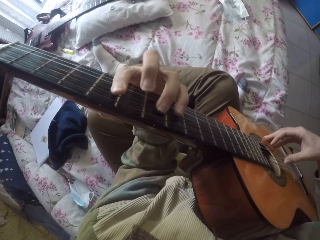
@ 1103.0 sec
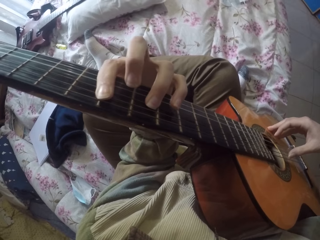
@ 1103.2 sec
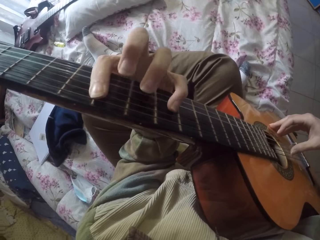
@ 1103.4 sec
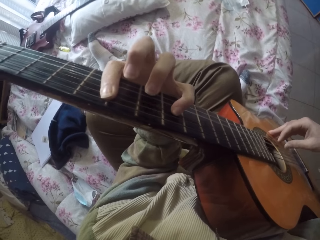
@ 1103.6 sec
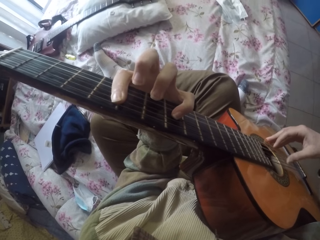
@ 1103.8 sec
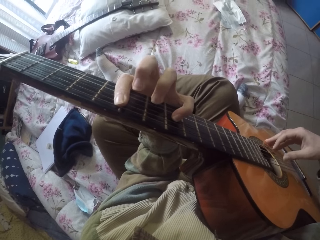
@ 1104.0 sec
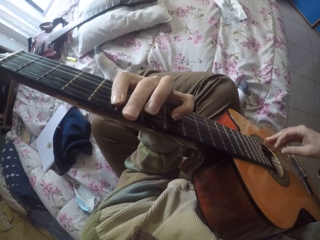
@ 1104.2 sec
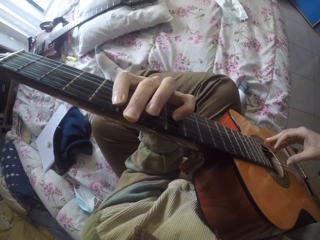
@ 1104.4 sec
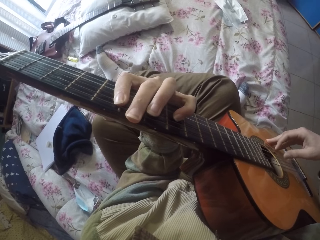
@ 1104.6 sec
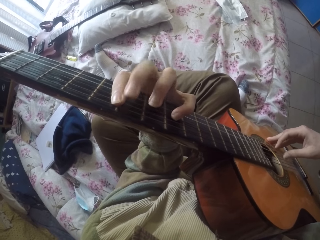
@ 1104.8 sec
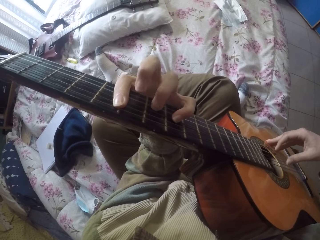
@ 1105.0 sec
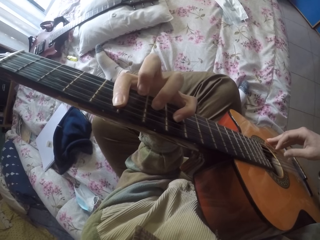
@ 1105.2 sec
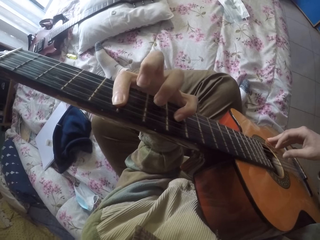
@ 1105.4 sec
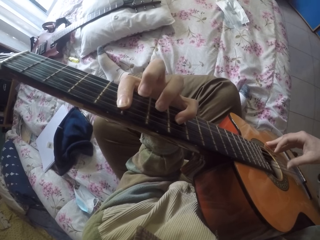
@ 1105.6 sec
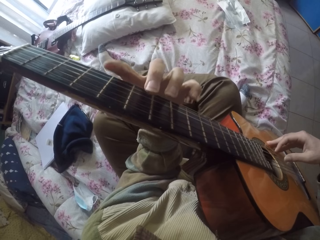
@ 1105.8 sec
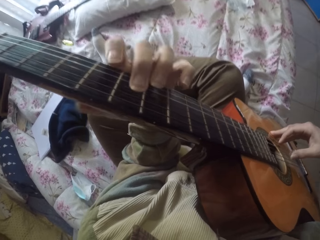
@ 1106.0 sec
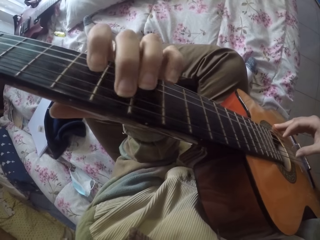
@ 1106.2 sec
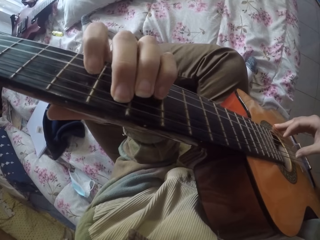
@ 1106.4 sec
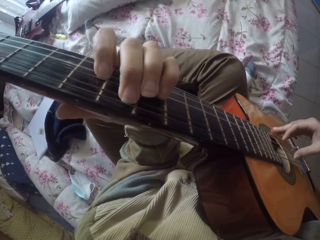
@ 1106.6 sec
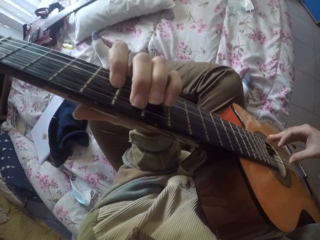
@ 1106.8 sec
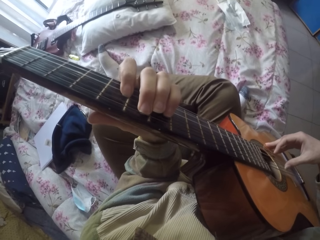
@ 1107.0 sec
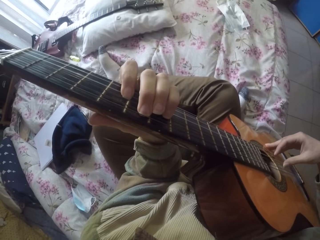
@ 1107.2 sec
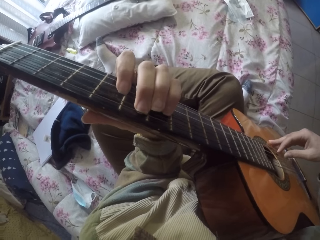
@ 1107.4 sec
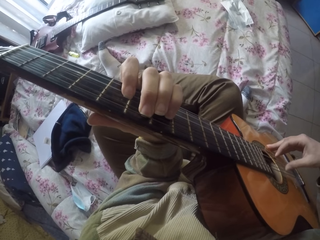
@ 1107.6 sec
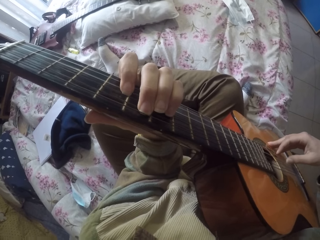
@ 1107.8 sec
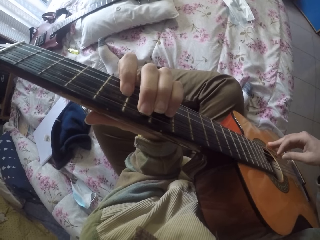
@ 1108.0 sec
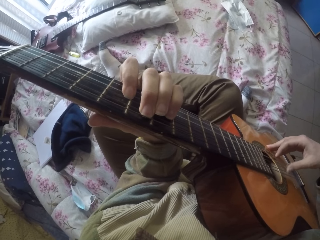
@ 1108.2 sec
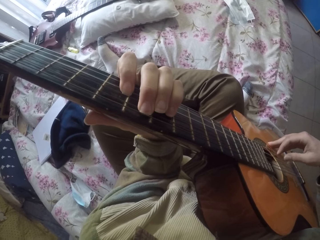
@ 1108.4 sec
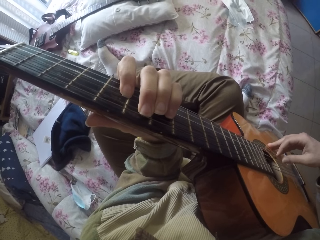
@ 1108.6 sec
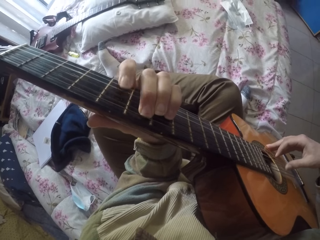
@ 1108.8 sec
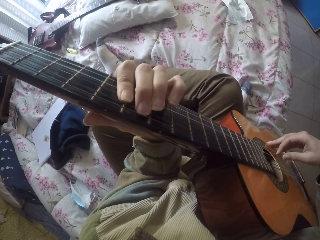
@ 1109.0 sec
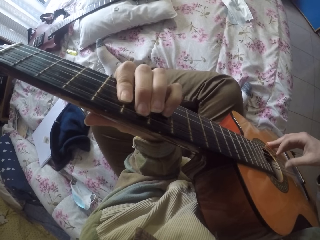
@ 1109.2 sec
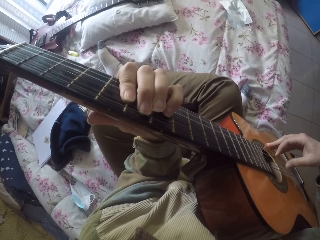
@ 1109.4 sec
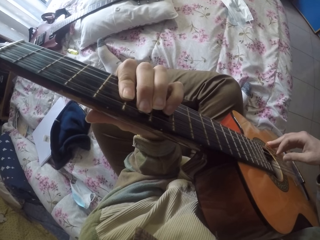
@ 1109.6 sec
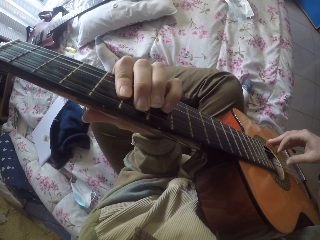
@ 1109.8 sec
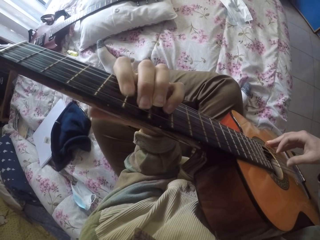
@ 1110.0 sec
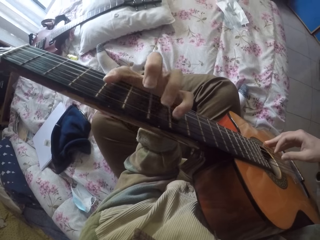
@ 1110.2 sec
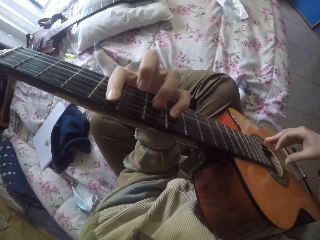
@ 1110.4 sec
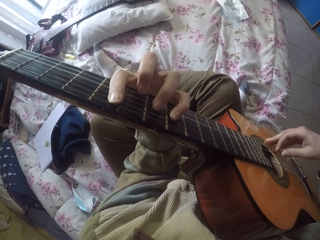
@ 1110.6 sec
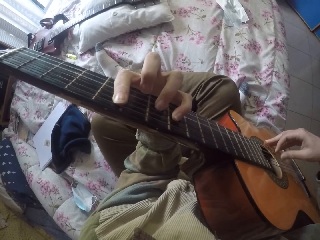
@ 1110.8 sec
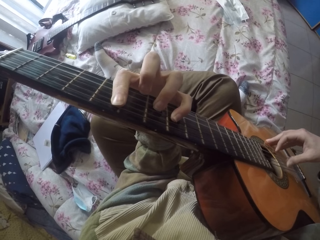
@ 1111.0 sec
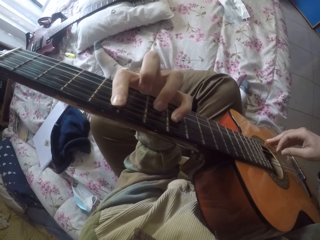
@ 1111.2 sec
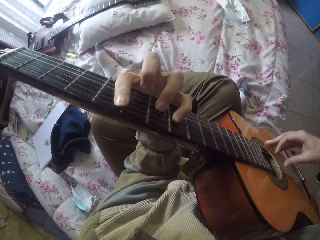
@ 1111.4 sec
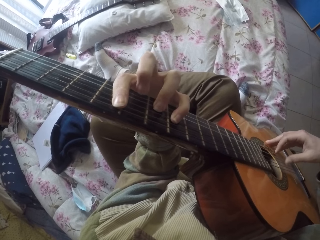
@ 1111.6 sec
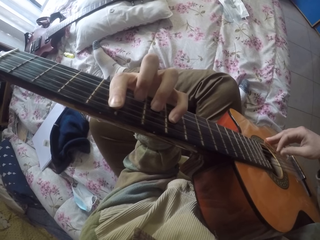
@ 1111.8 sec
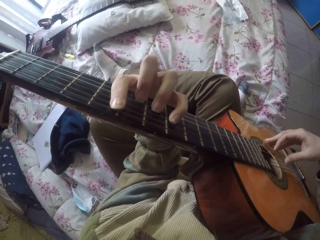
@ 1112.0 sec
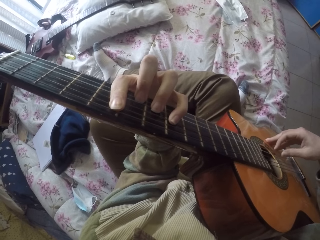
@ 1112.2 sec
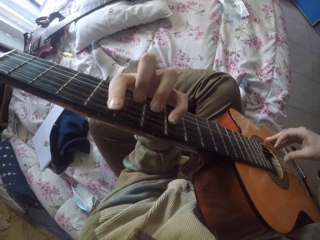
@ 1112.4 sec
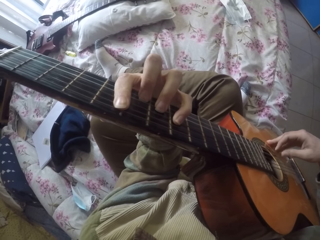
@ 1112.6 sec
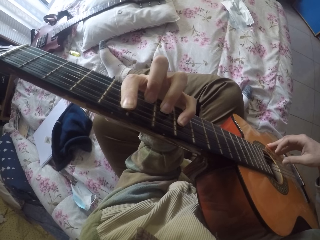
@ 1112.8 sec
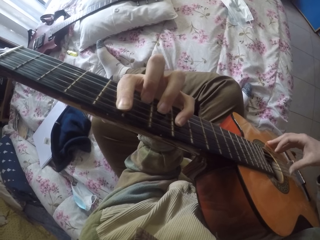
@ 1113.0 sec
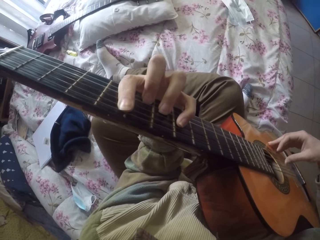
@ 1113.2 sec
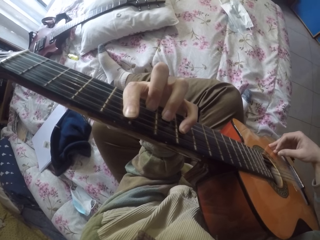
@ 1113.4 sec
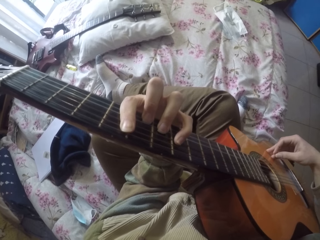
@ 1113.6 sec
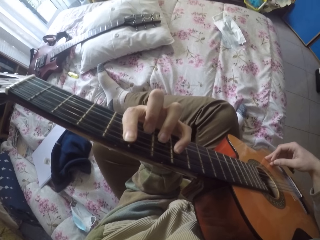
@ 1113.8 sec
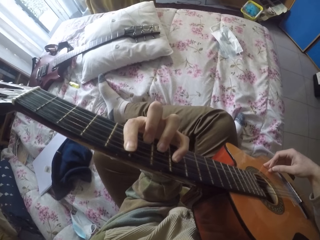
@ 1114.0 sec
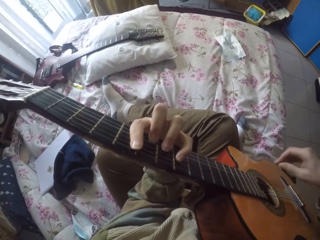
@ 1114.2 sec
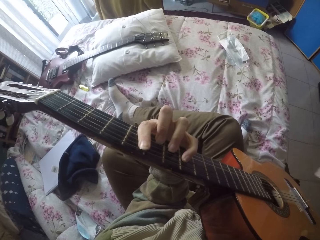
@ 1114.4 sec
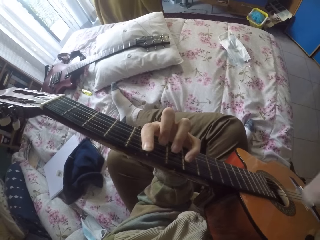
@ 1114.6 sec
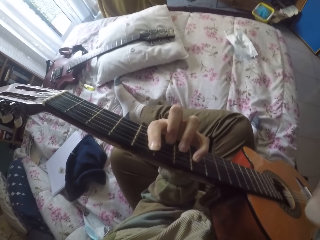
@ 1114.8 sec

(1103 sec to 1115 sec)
The camera wearer plays the guitar's string with the left hand. They play the guitar's string with the right hand. They play the guitar's string with the left hand. They play it again. They play the guitar's string with the right hand. They play the guitar's string with the left hand. They play the guitar's string with the right hand.
